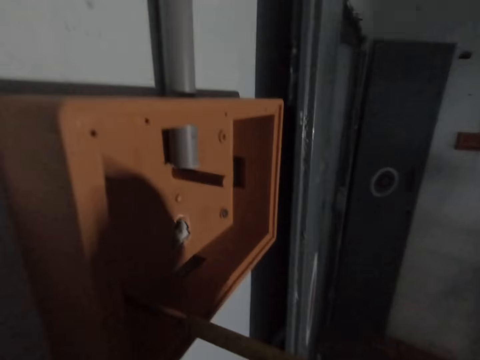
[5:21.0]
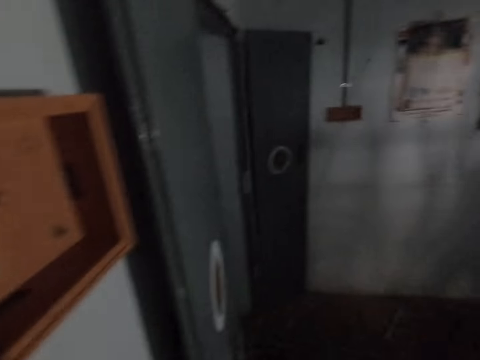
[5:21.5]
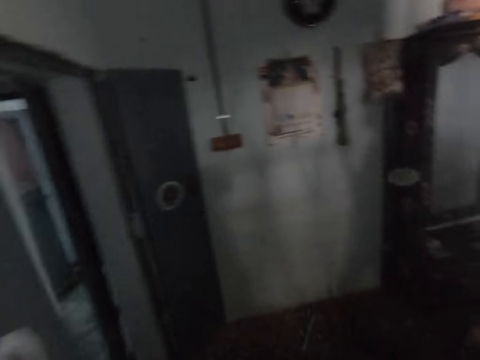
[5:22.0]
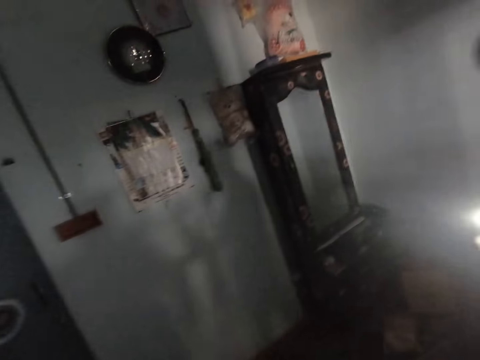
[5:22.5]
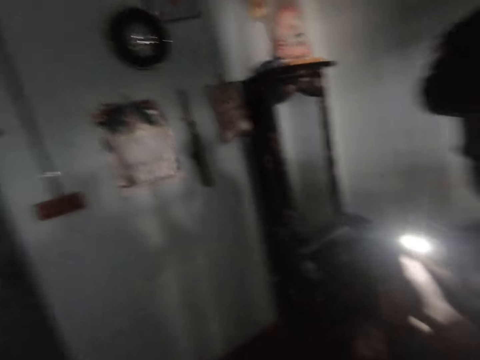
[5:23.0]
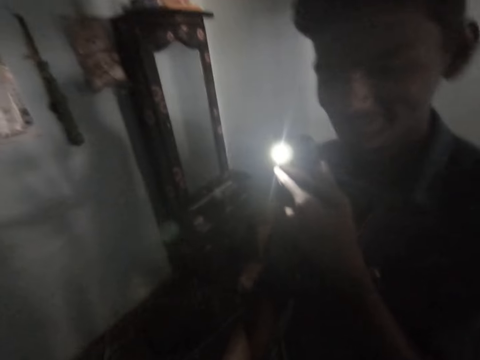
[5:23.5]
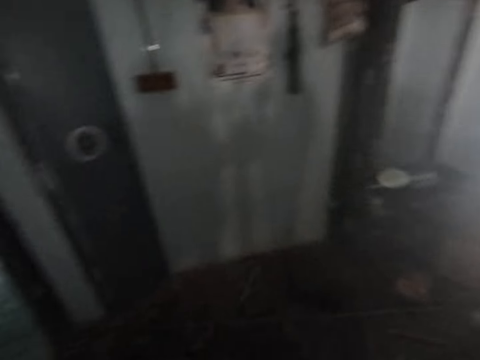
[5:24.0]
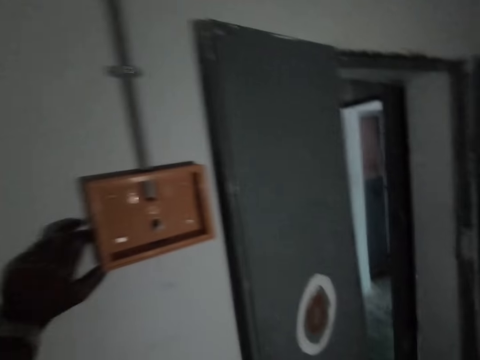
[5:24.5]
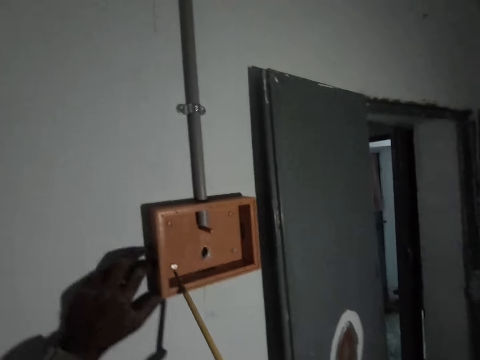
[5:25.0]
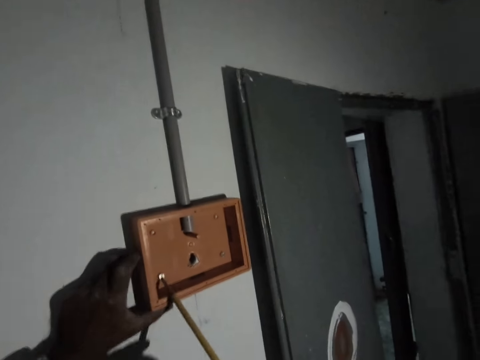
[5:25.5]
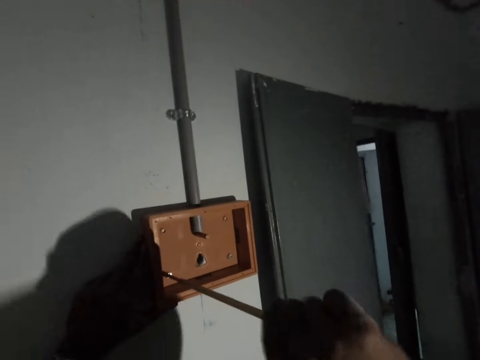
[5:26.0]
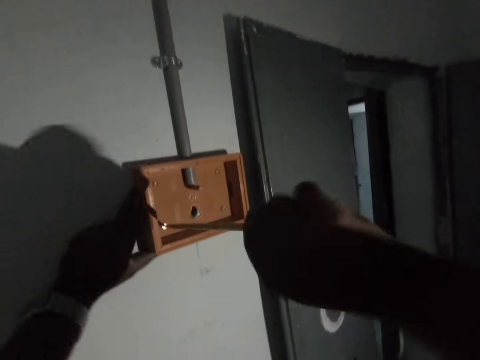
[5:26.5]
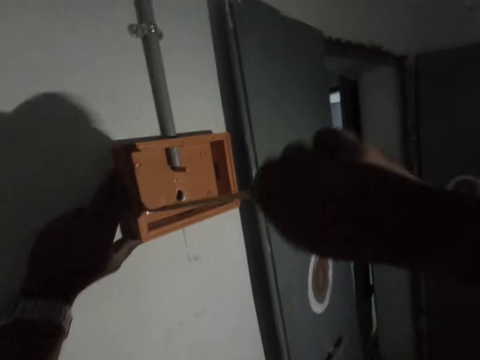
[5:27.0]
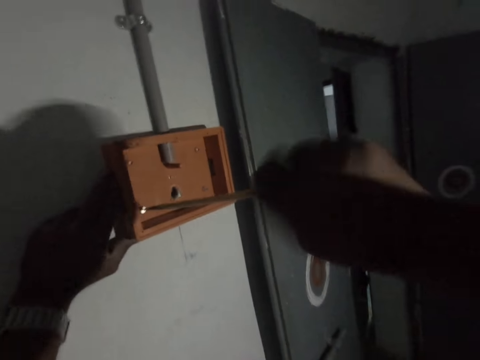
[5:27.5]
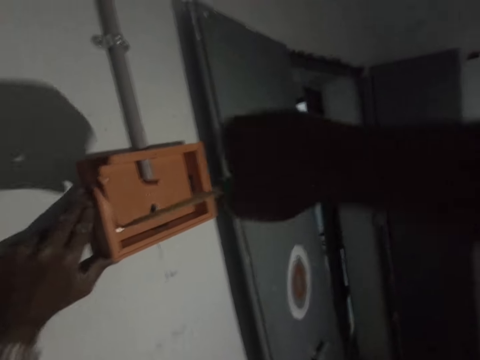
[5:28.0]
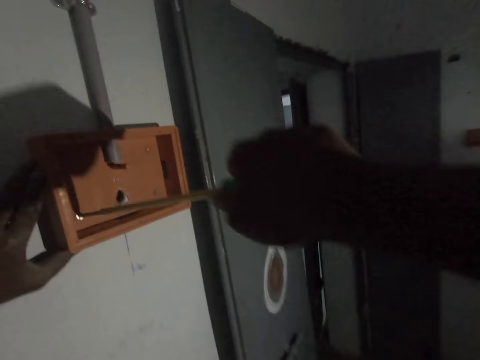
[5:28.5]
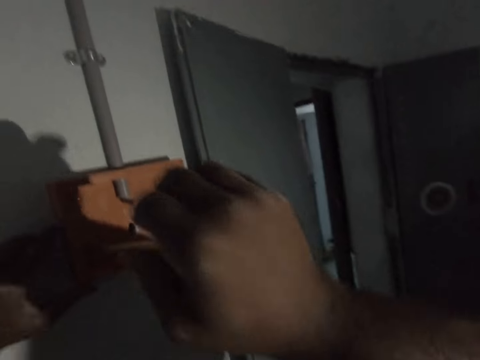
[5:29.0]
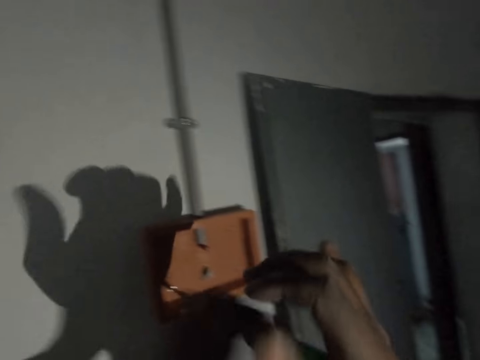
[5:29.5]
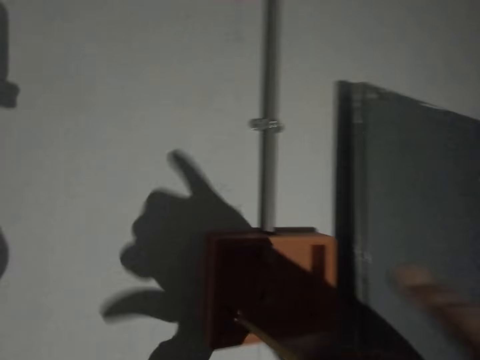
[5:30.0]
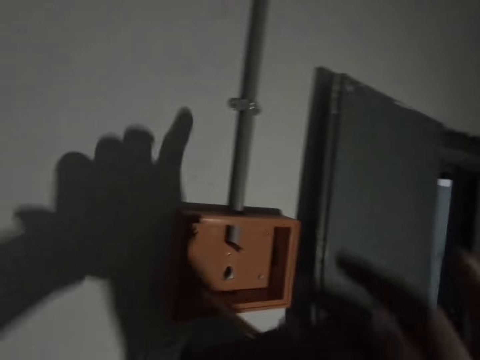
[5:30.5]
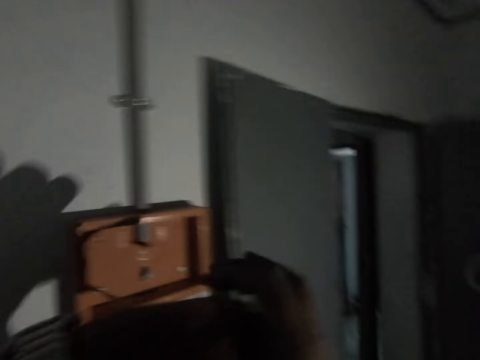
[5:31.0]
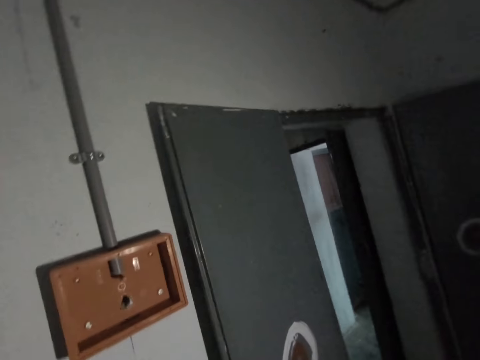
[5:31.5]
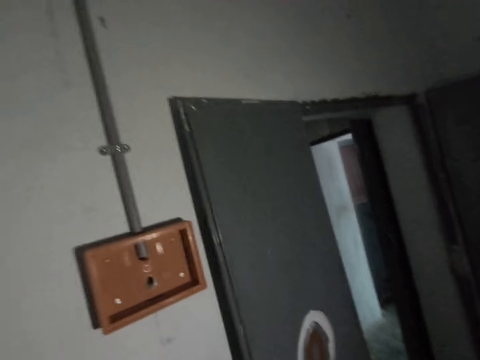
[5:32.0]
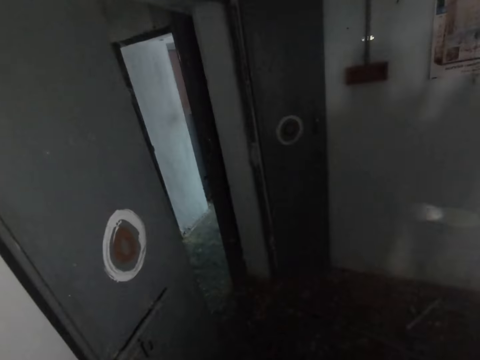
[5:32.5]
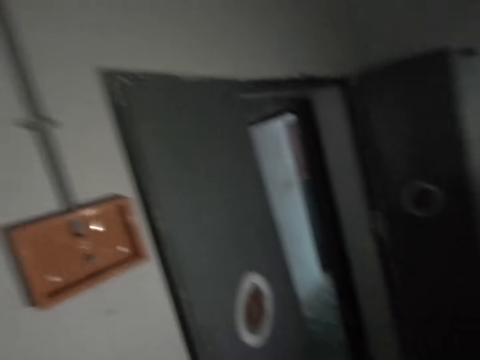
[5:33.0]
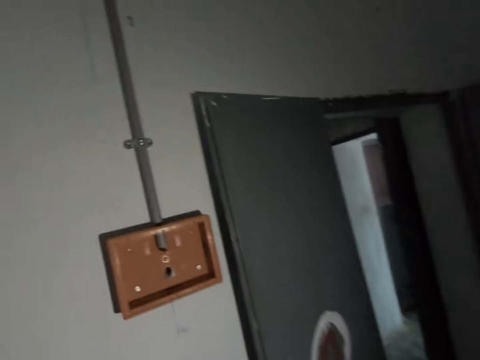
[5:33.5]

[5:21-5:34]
A man holds a phone. The camera wearer fastens the screw on the switch board with a screwdriver.

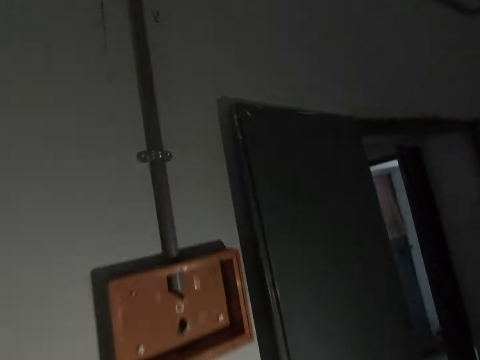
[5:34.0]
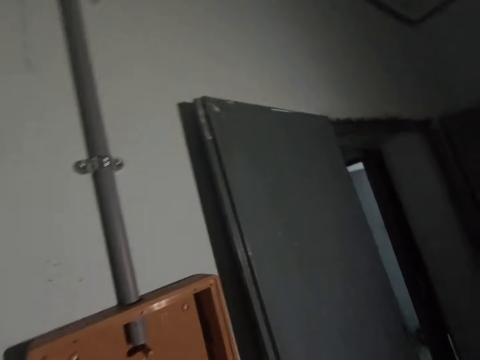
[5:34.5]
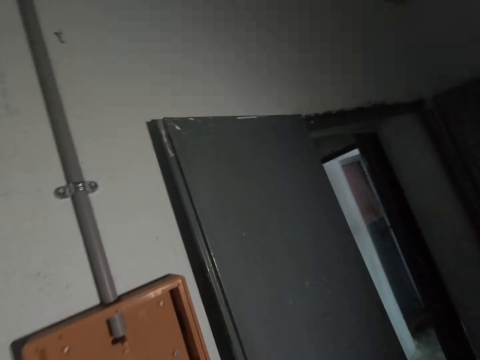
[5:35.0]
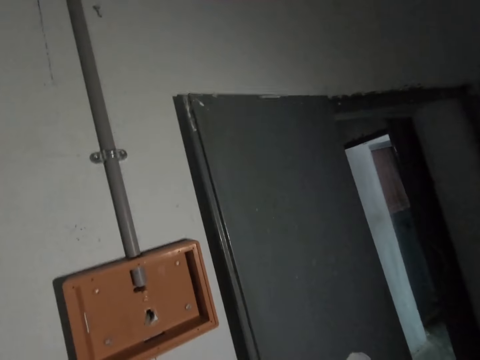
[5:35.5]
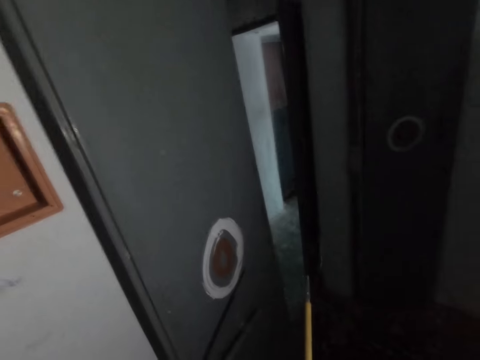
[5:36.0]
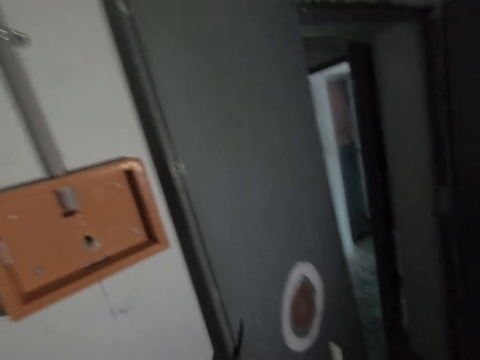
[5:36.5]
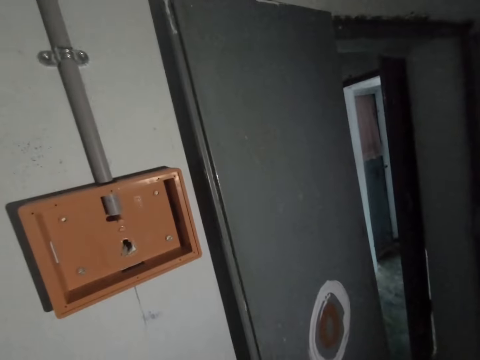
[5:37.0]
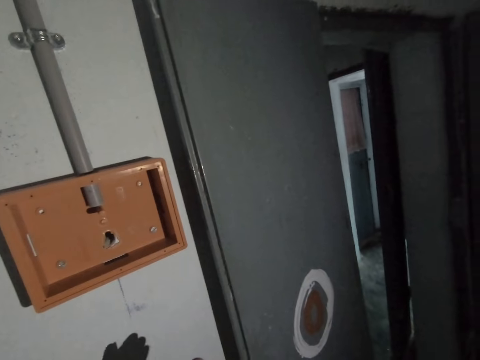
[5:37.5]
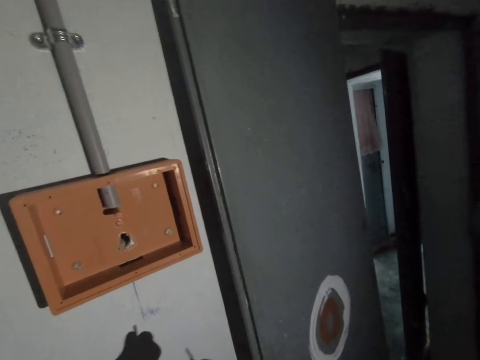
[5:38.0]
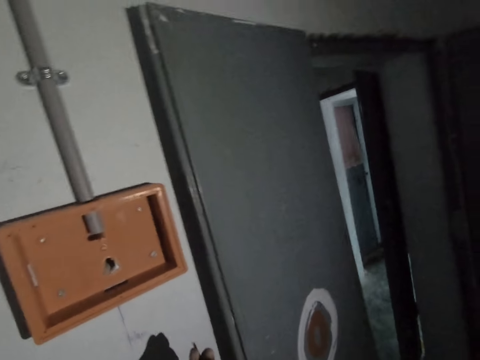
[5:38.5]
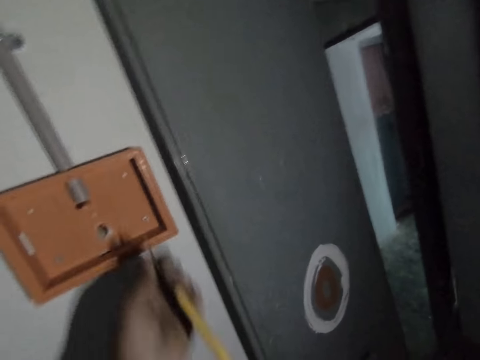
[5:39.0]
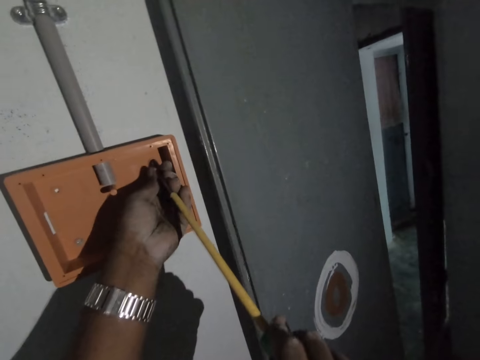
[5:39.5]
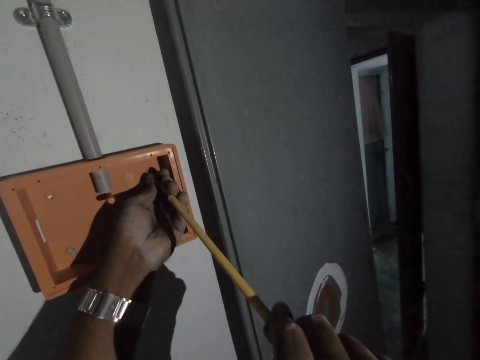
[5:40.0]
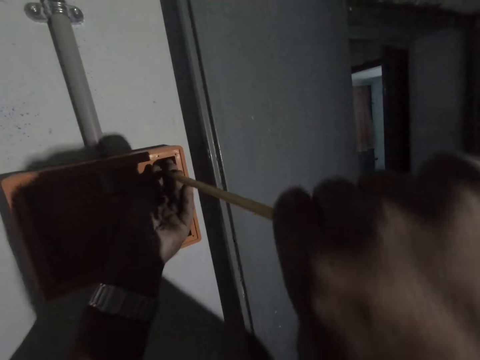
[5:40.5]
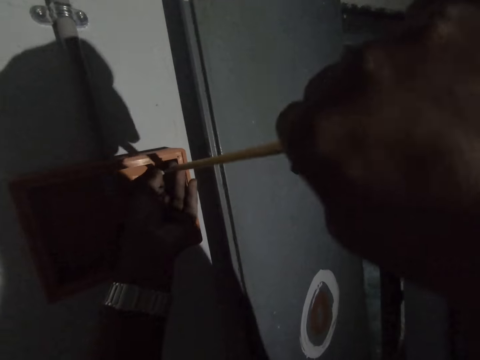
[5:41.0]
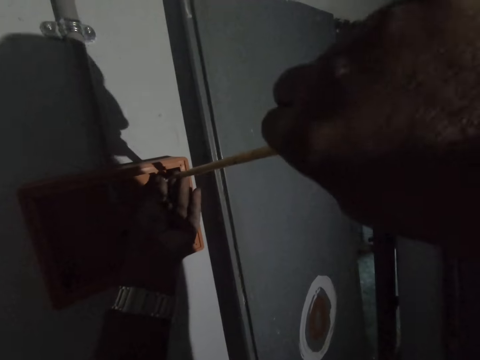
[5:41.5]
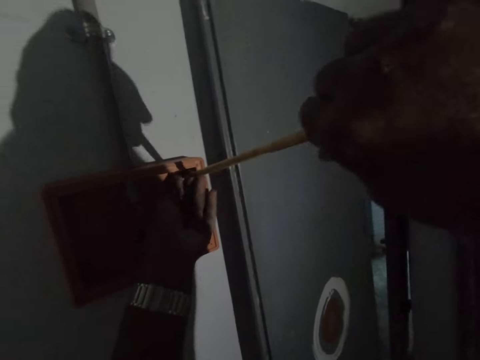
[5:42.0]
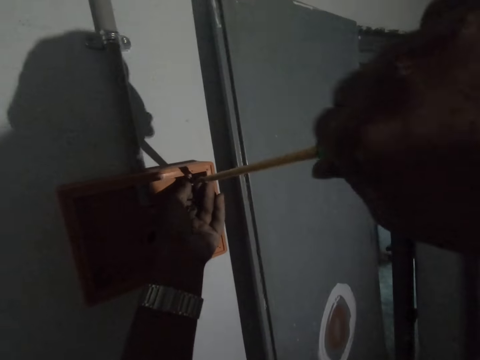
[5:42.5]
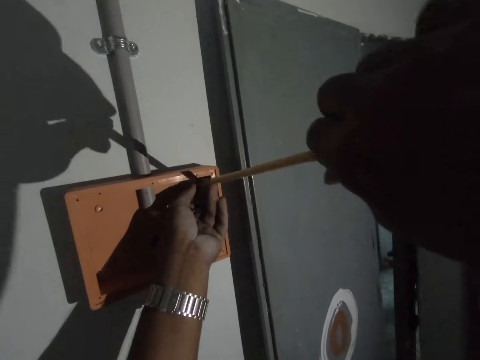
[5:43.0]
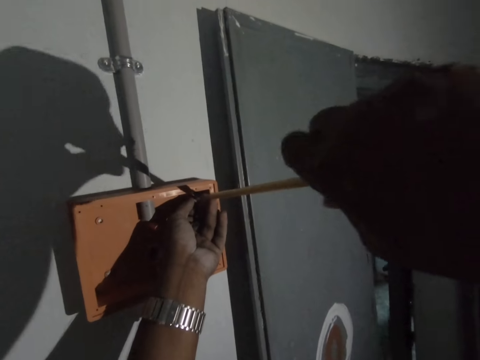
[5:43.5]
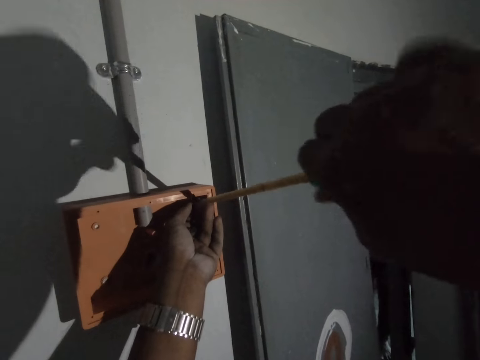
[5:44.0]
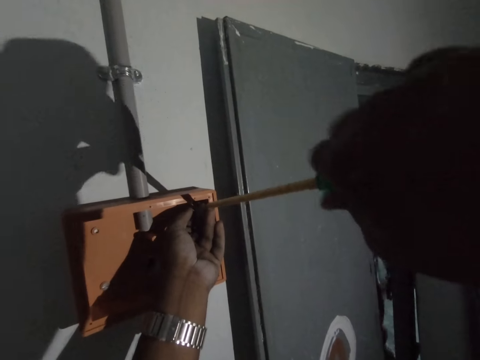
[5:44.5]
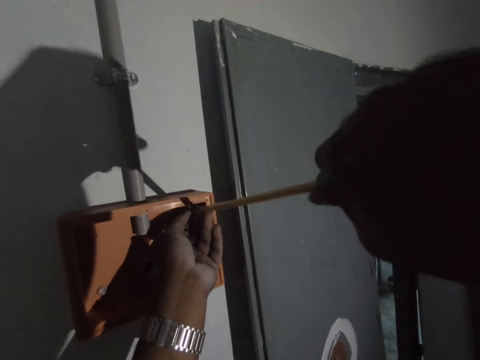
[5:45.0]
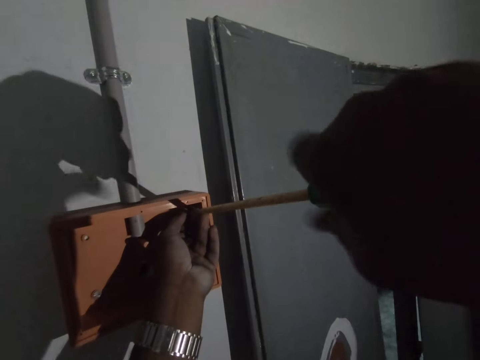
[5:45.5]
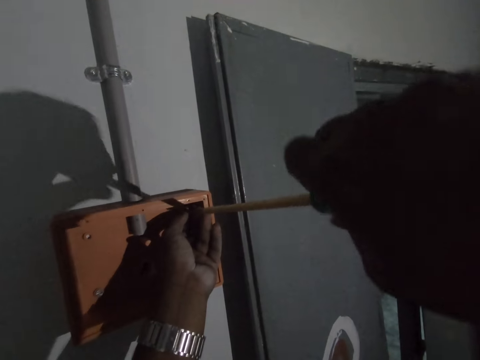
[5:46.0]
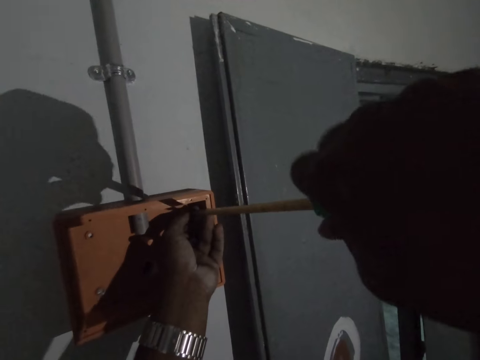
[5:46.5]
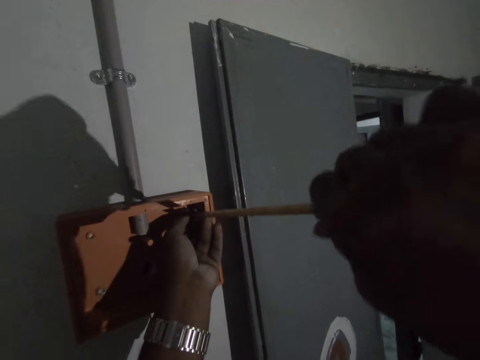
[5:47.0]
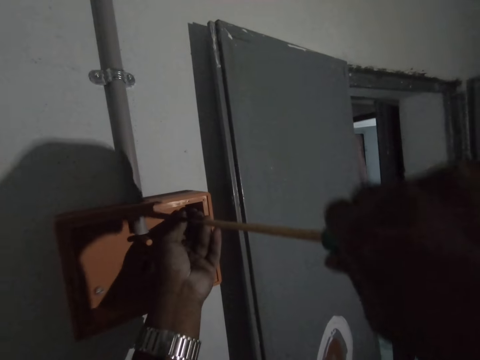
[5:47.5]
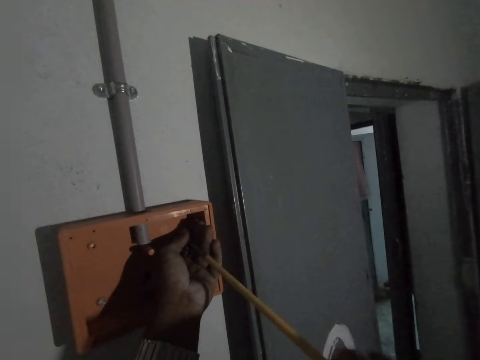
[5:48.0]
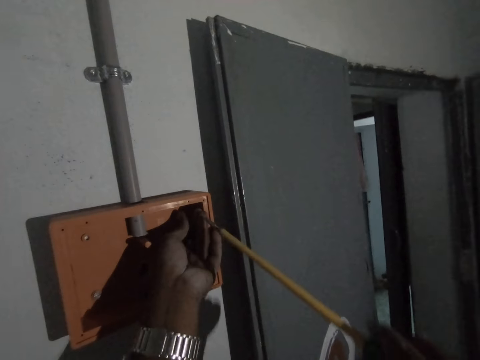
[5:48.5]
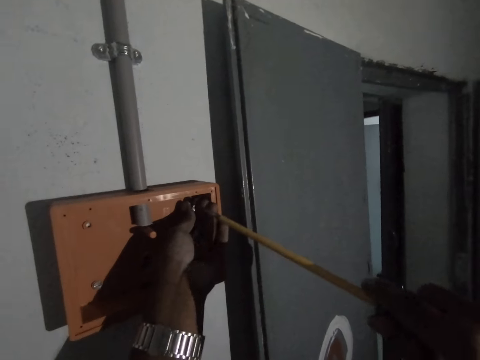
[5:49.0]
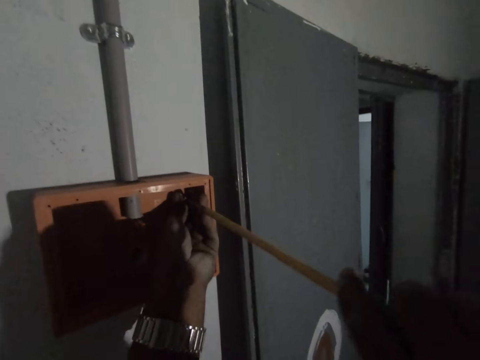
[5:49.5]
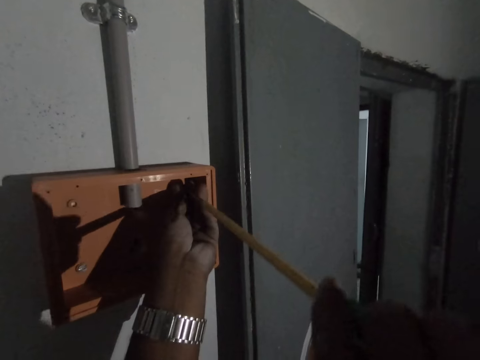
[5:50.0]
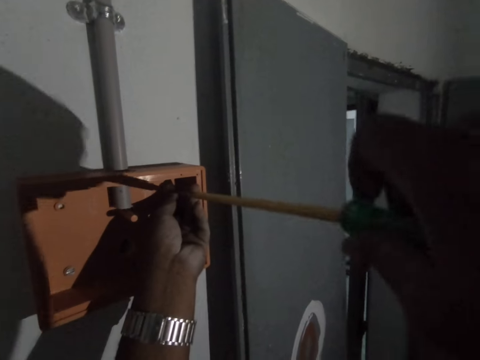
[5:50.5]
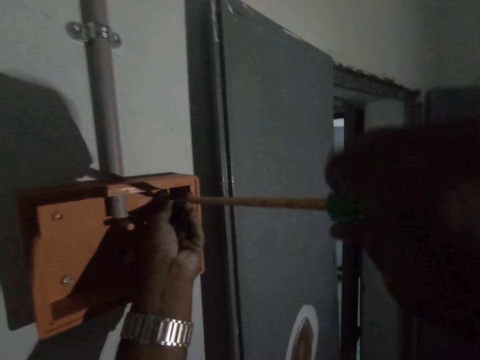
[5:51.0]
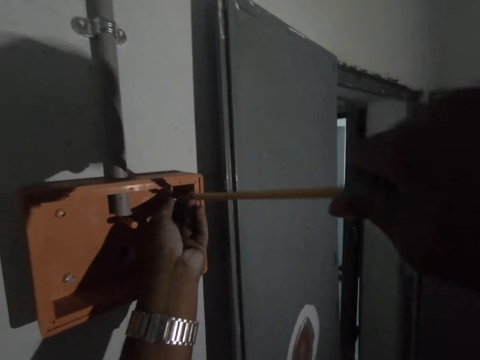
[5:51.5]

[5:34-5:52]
The camera wearer holds a screwdriver. They fasten the screw on the switch board with the screwdriver.
